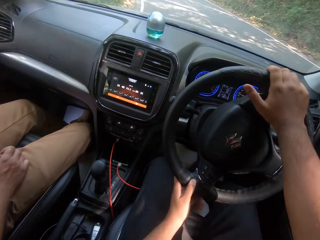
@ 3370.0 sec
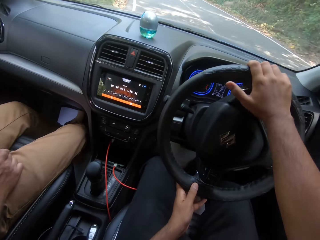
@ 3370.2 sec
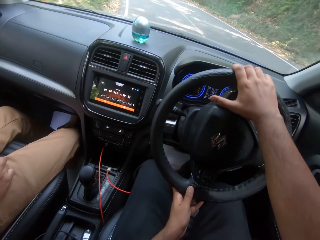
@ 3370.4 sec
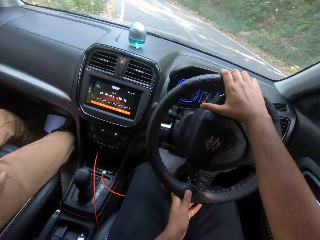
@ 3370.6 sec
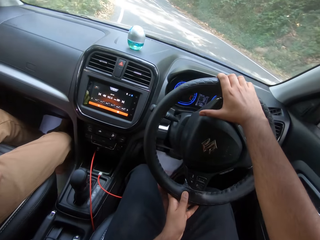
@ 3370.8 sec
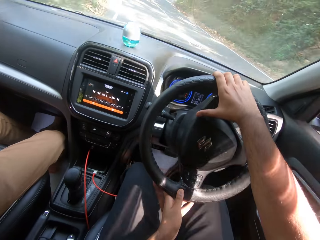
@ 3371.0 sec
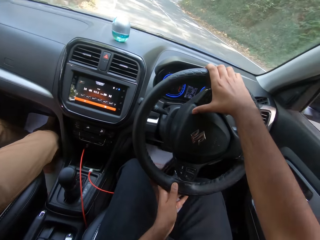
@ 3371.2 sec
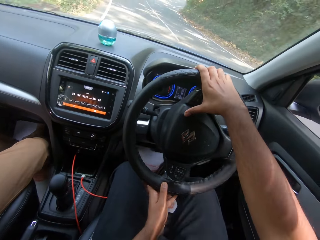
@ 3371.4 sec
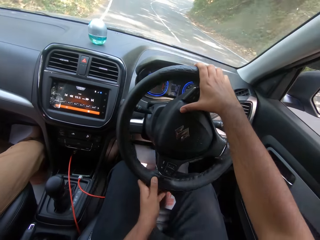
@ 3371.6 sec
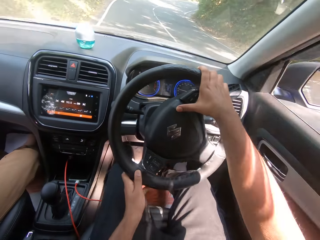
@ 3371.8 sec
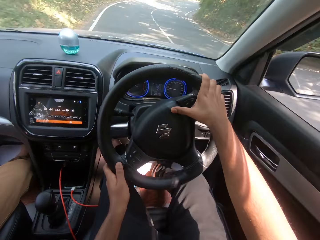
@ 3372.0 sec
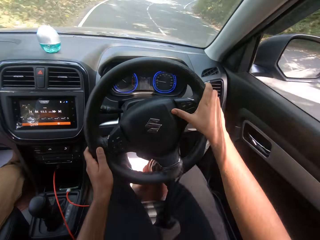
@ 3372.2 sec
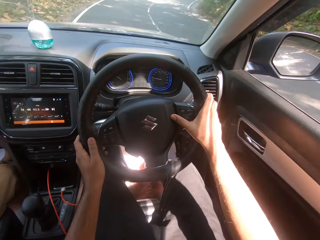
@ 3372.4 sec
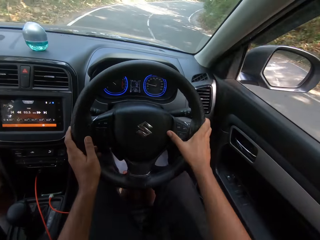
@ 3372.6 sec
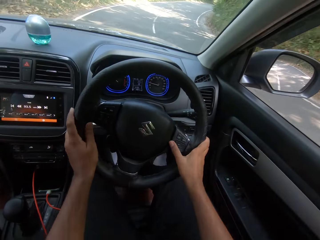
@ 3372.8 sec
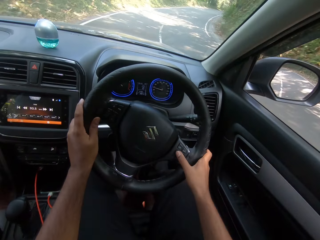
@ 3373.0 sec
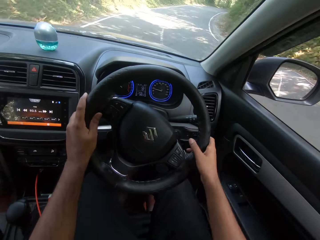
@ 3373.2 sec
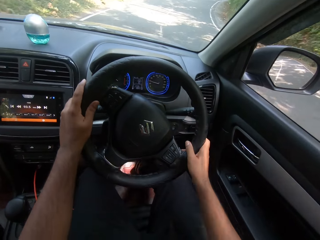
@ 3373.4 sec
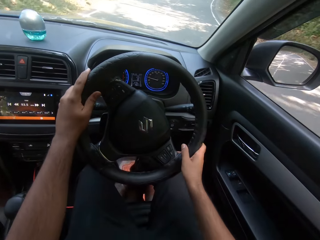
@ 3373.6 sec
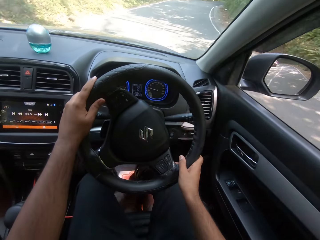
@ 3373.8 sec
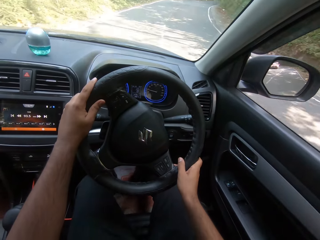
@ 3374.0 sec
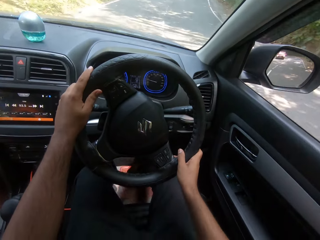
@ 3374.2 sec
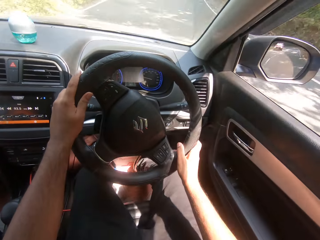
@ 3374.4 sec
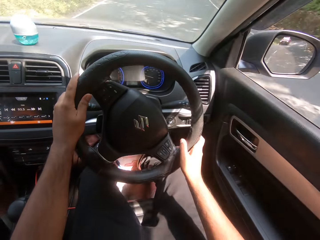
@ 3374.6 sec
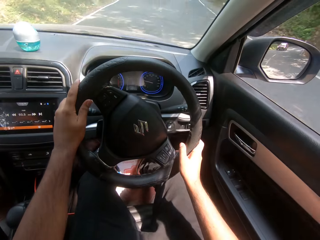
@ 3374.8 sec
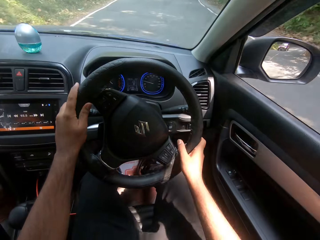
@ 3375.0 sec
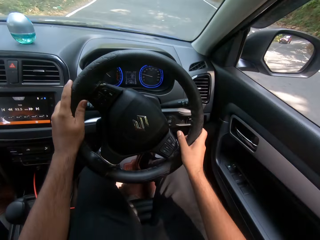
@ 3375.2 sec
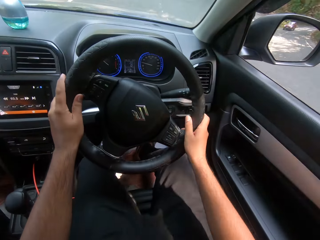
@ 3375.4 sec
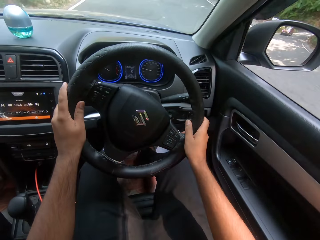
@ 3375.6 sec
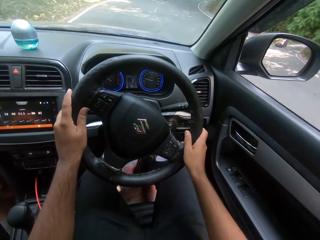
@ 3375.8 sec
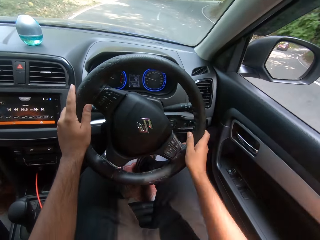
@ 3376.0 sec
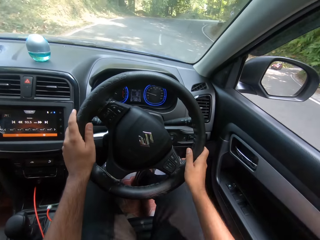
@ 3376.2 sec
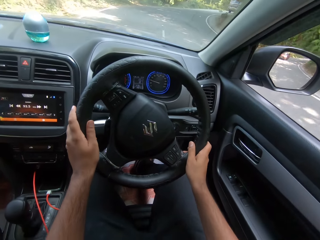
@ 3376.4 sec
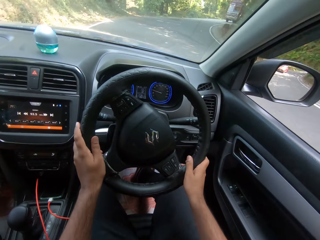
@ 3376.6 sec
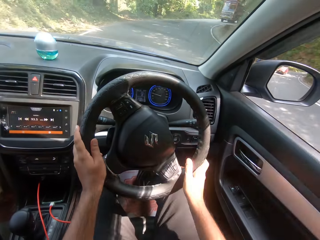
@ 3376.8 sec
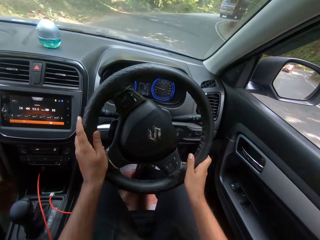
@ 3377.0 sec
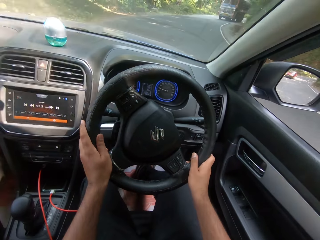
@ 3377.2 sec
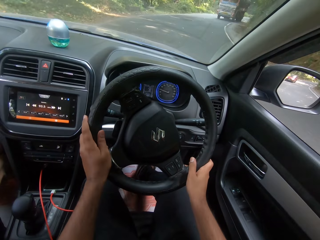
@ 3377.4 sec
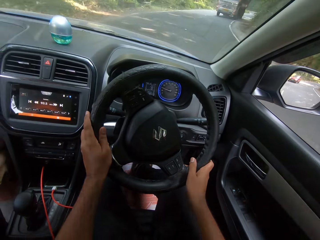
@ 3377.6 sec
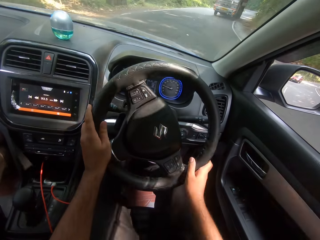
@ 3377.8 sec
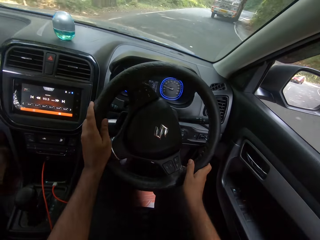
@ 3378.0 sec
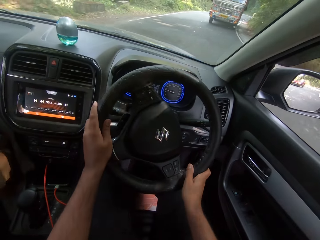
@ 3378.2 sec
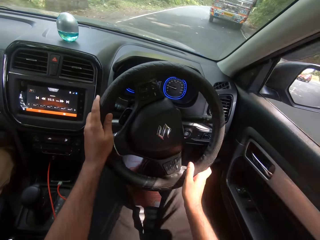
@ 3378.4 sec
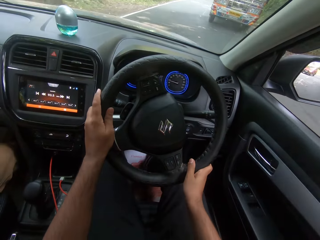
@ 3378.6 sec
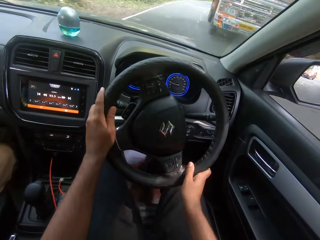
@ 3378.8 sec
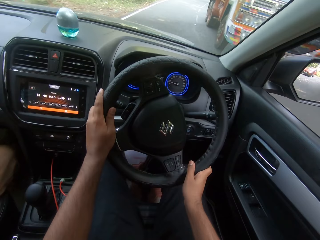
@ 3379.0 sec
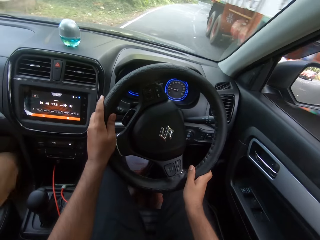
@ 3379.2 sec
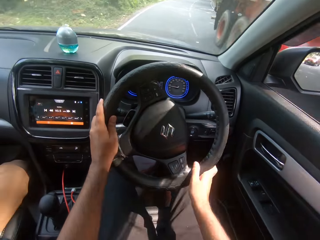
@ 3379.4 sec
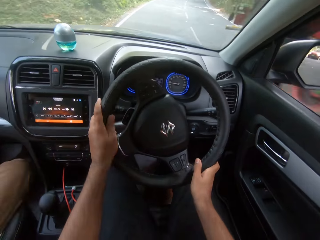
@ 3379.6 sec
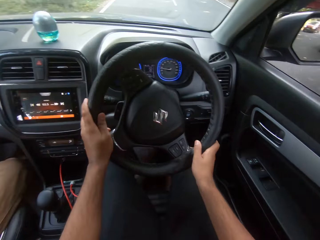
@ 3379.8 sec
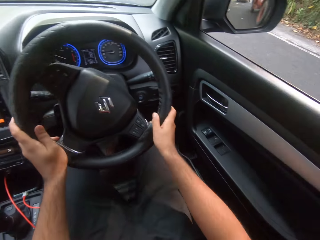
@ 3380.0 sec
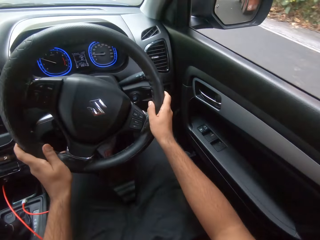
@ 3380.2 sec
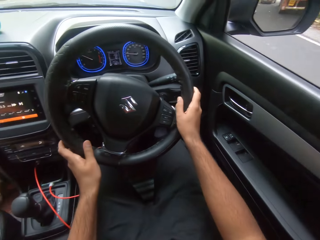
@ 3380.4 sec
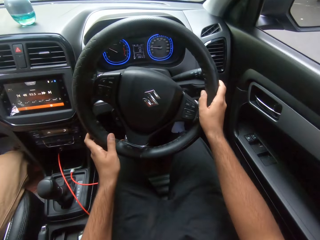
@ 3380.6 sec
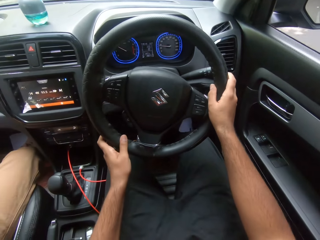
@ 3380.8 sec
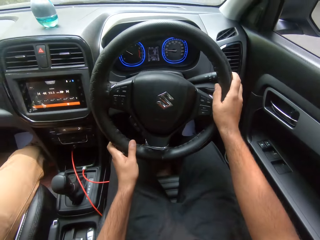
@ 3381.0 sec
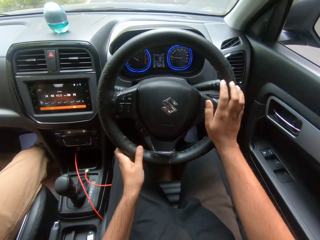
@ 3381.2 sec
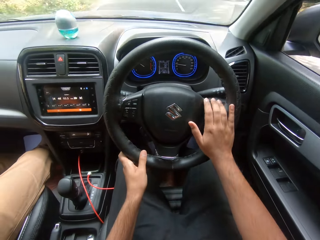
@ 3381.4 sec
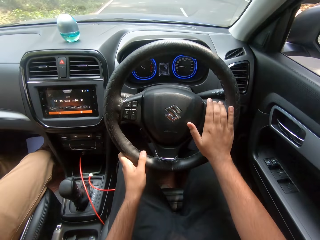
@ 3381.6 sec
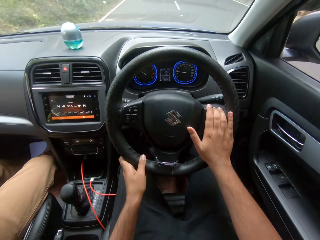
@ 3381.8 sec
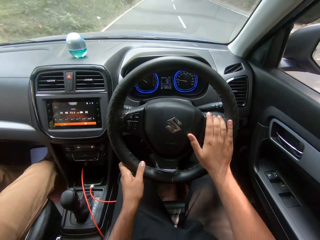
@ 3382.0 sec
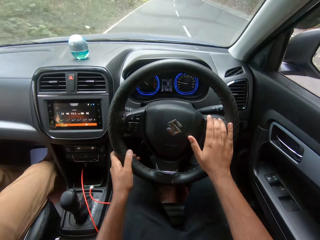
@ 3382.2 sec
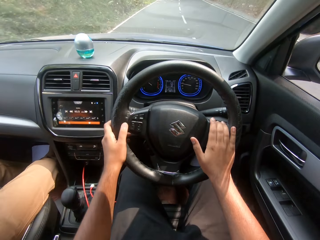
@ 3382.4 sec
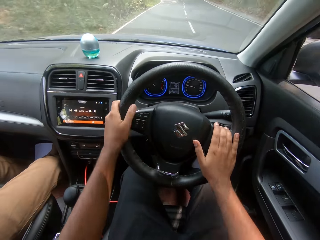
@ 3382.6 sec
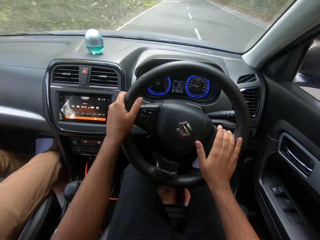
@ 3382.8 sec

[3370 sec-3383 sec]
The camera wearer drives past an orange truck.

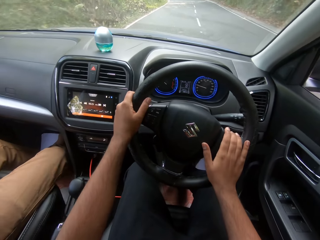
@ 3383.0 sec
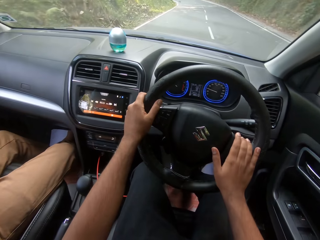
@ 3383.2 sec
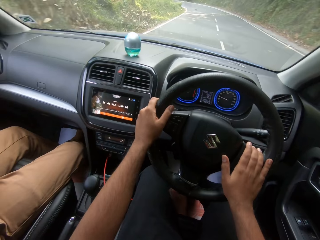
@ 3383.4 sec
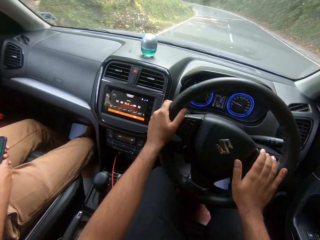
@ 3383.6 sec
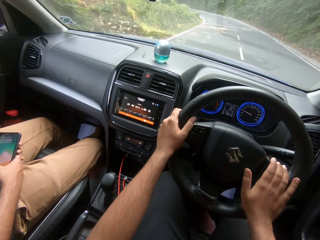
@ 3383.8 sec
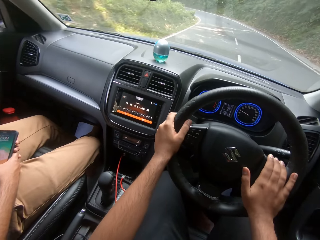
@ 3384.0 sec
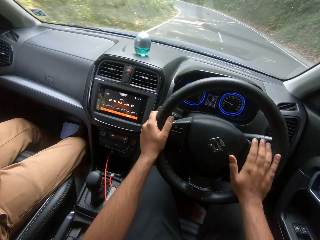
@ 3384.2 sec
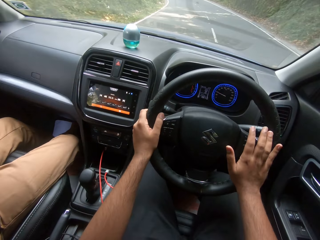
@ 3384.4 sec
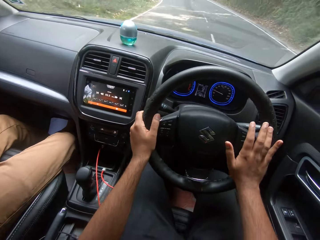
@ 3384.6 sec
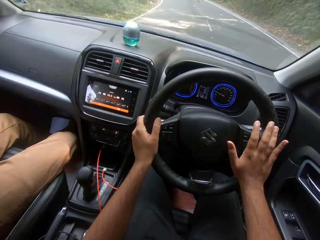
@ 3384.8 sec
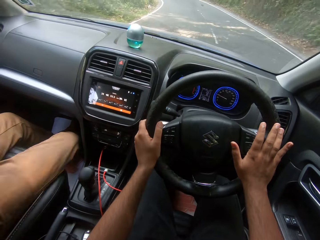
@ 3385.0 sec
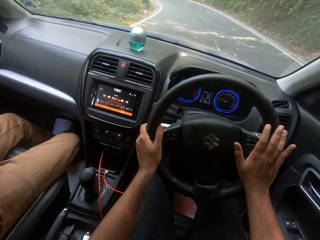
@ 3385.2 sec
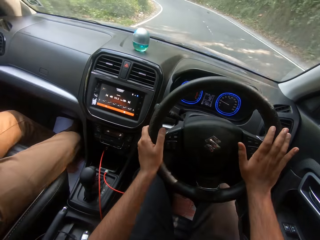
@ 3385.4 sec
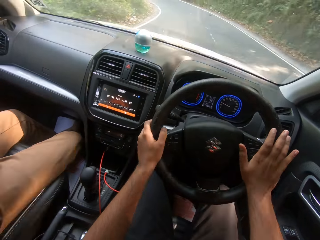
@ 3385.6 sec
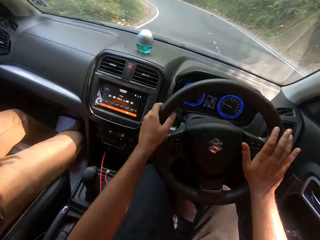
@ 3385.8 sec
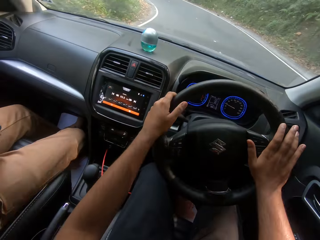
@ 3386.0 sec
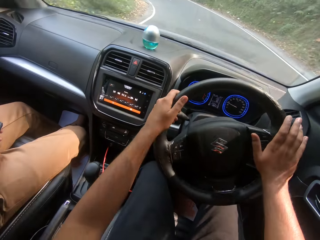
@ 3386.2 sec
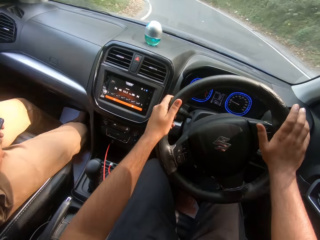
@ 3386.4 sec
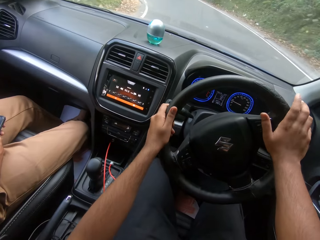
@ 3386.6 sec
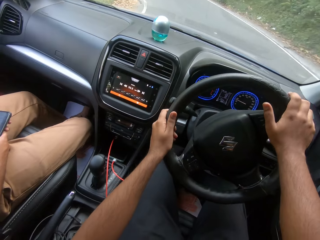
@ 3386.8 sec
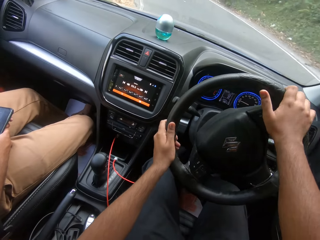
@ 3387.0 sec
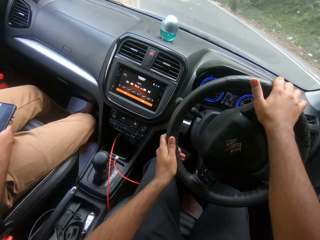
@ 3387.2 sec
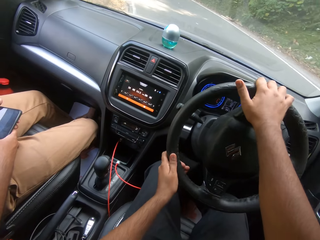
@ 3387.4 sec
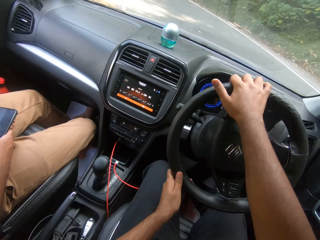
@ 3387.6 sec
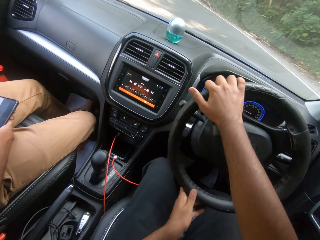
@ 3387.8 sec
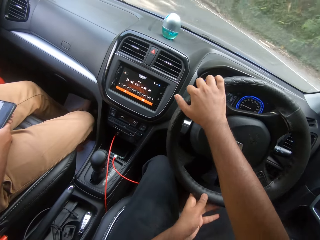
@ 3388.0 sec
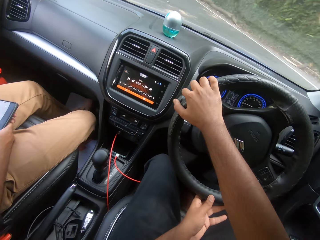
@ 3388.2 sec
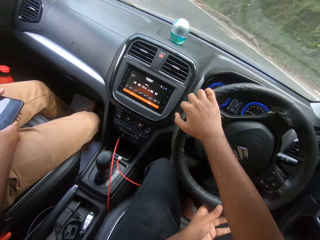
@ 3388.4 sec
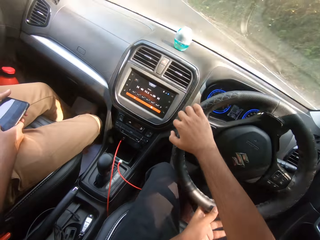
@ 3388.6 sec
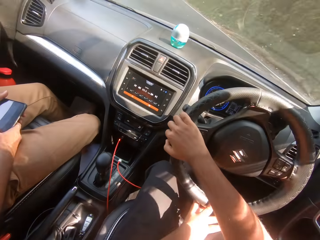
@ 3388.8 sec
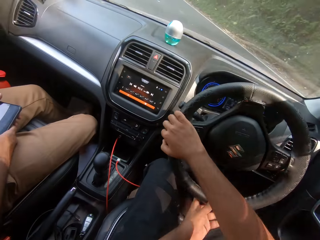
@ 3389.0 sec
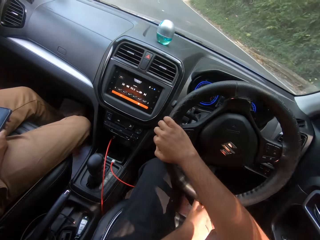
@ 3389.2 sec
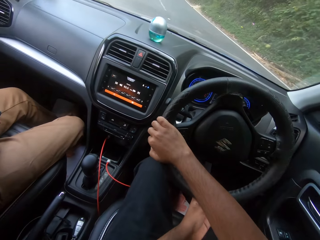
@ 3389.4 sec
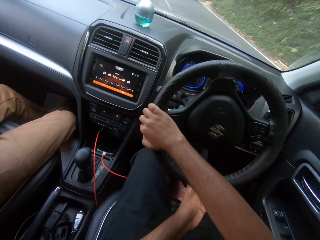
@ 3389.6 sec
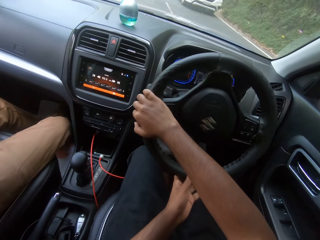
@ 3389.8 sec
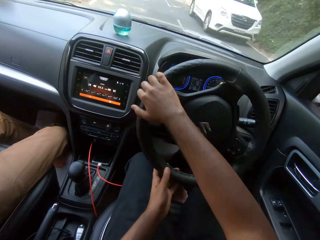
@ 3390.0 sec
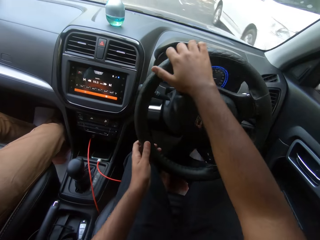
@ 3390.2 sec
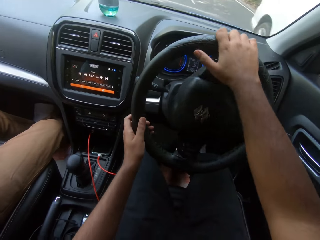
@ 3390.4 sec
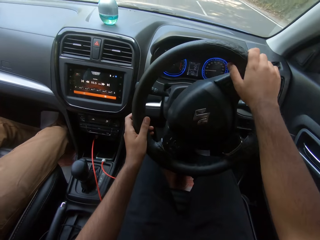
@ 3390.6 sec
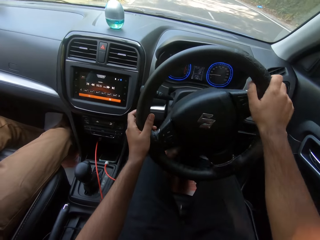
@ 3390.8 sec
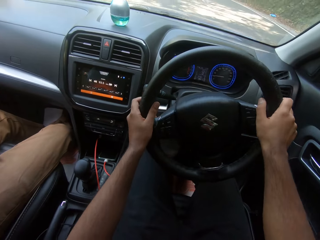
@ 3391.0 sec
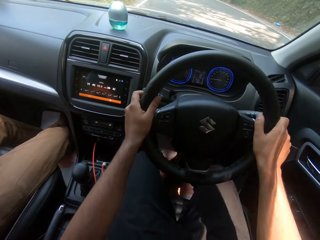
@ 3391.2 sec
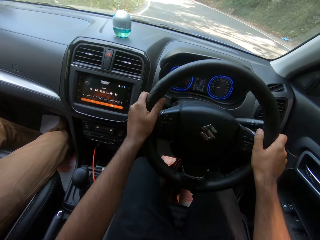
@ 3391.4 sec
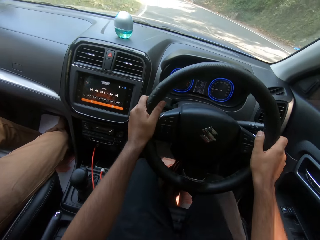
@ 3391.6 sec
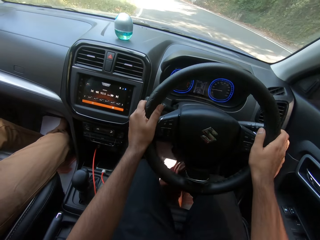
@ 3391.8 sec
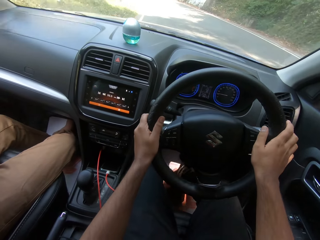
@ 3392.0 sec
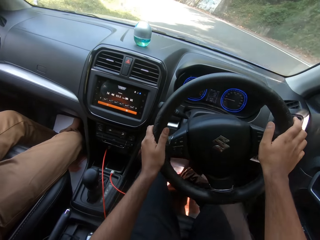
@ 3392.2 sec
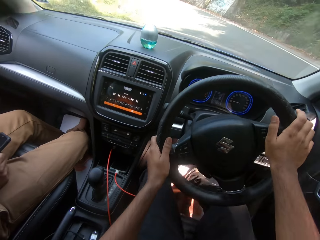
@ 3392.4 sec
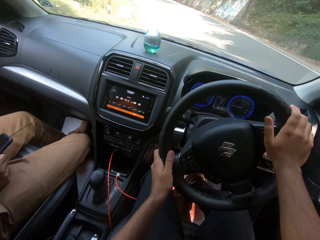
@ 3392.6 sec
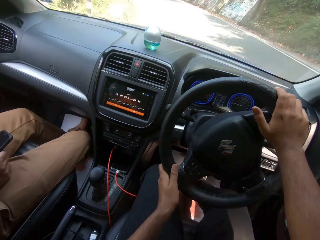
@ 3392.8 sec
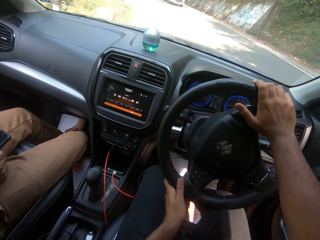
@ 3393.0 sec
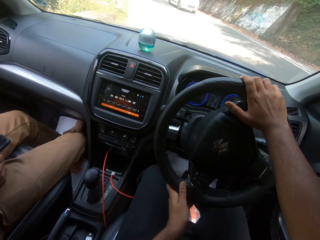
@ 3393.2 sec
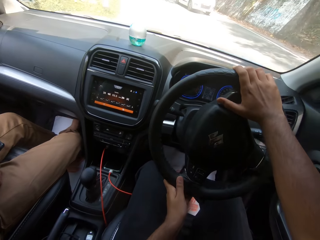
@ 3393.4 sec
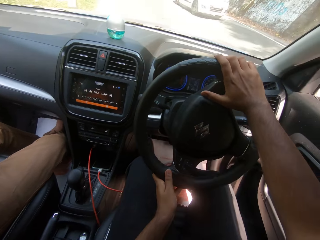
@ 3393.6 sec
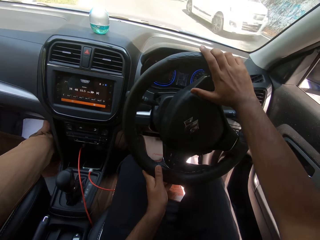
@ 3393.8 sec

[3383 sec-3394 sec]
The camera wearer drives past a white car.
